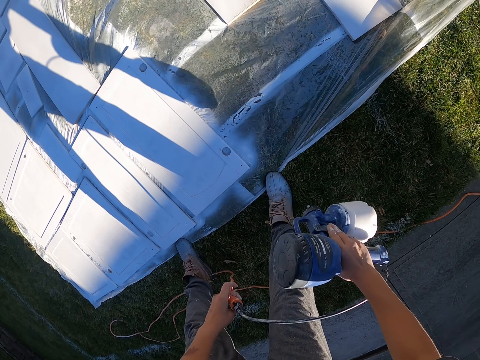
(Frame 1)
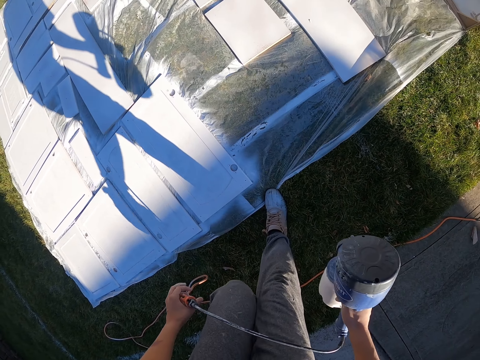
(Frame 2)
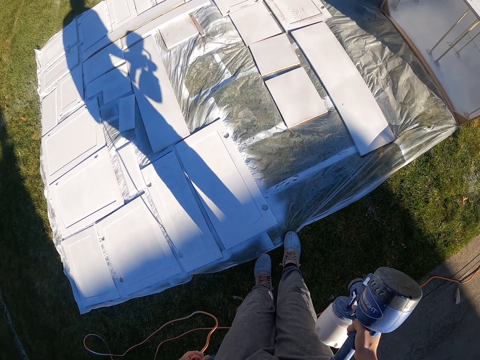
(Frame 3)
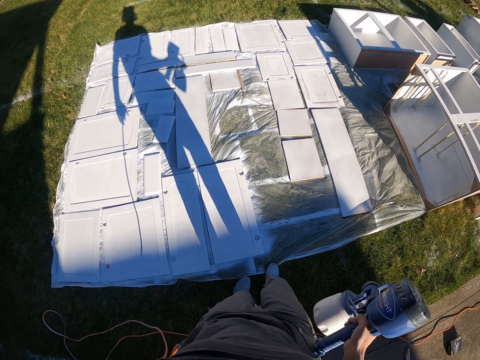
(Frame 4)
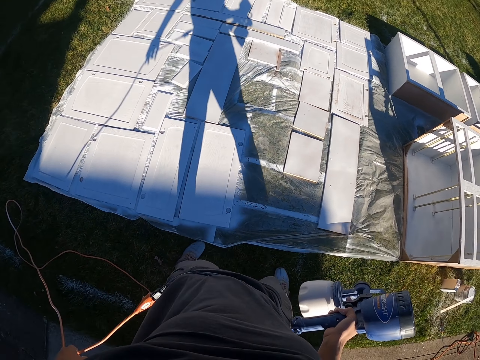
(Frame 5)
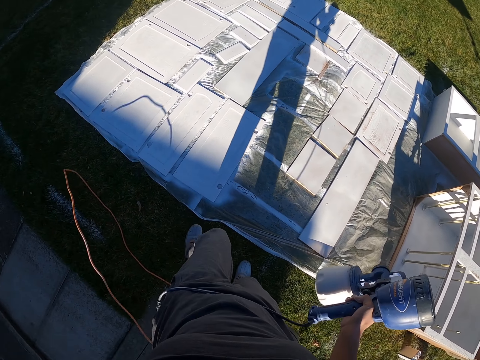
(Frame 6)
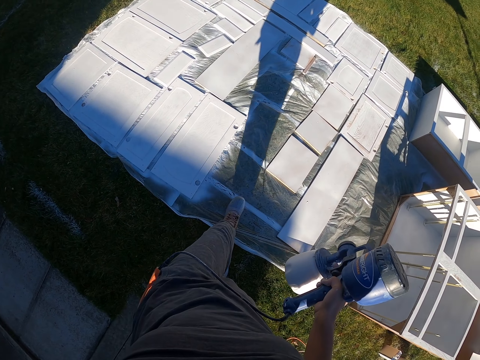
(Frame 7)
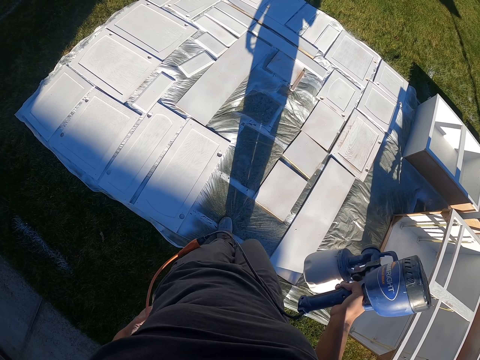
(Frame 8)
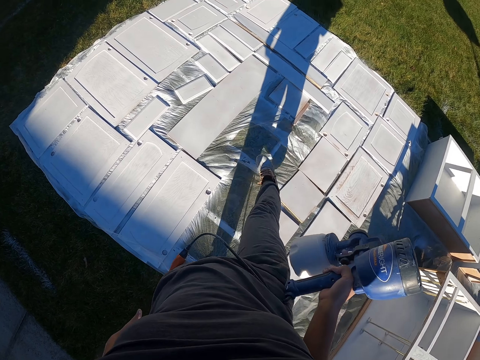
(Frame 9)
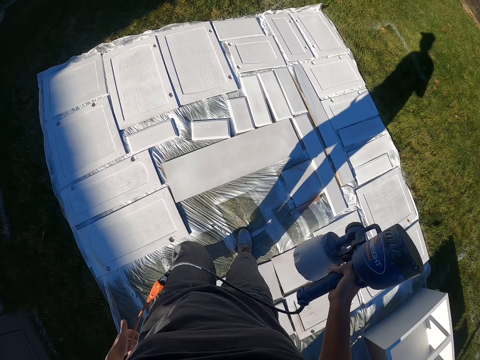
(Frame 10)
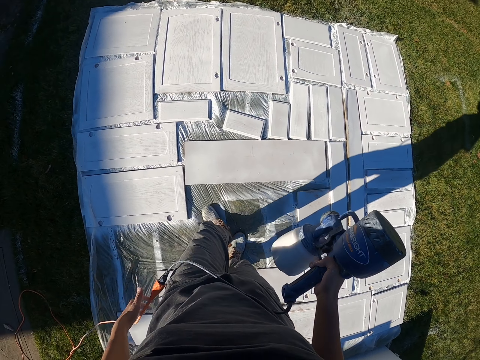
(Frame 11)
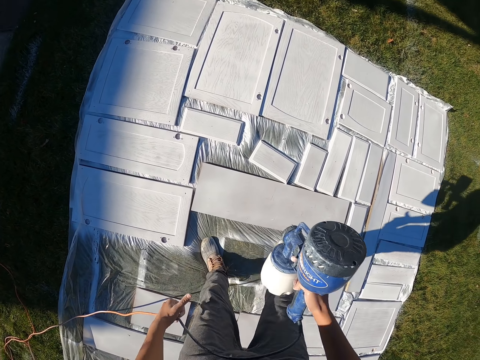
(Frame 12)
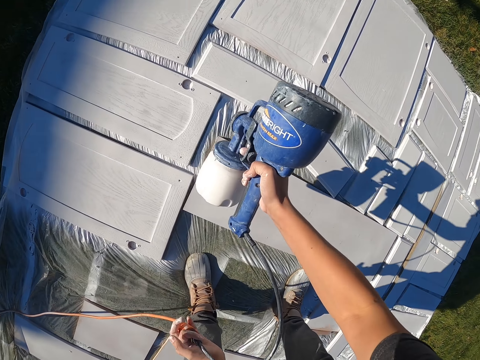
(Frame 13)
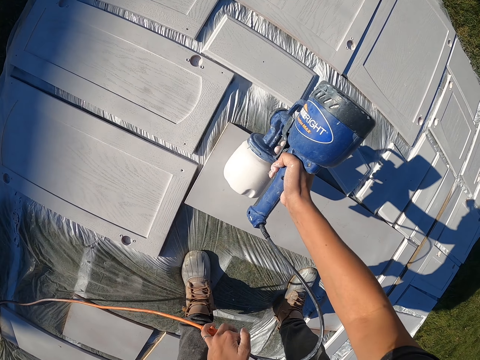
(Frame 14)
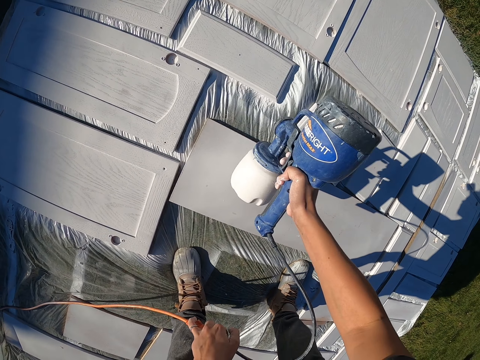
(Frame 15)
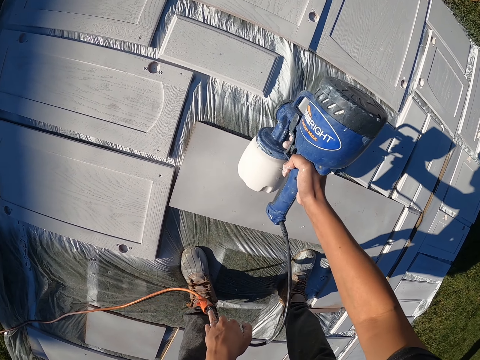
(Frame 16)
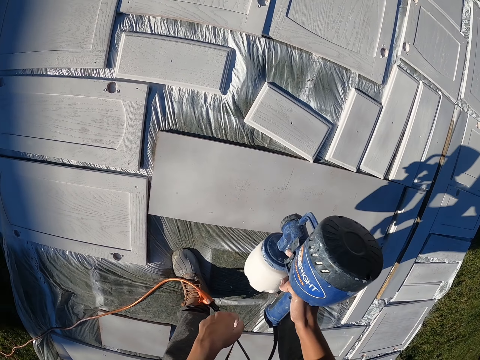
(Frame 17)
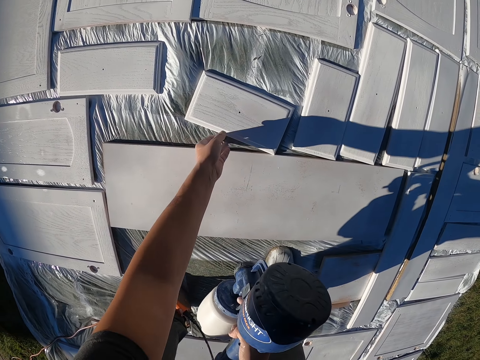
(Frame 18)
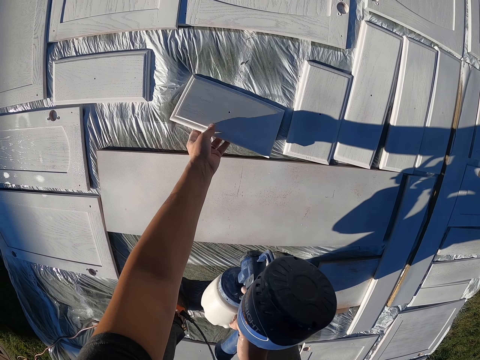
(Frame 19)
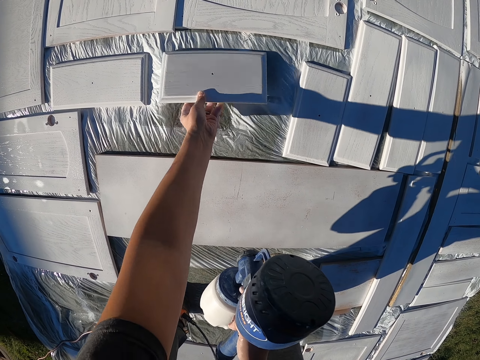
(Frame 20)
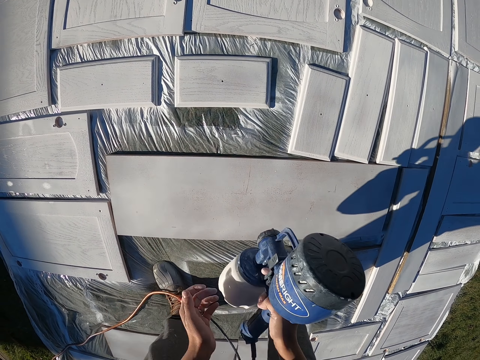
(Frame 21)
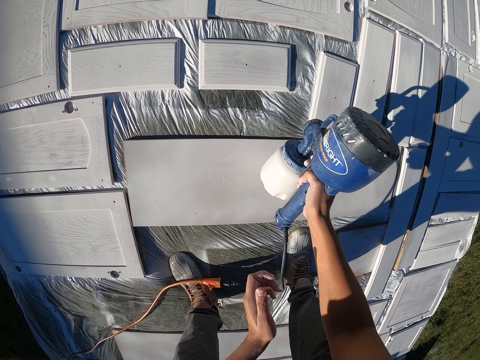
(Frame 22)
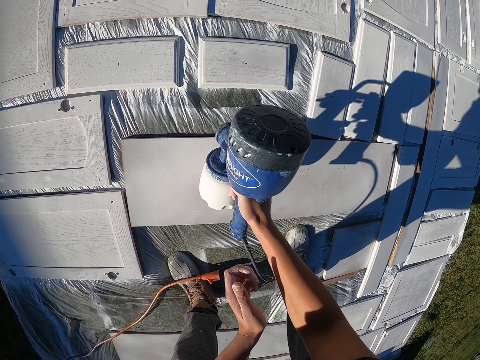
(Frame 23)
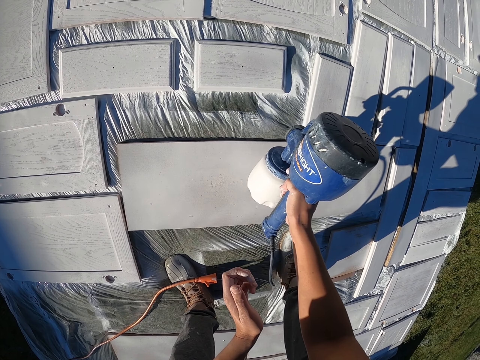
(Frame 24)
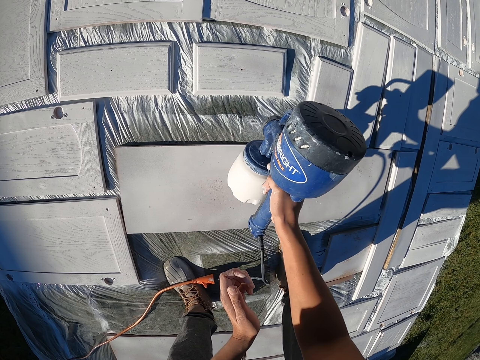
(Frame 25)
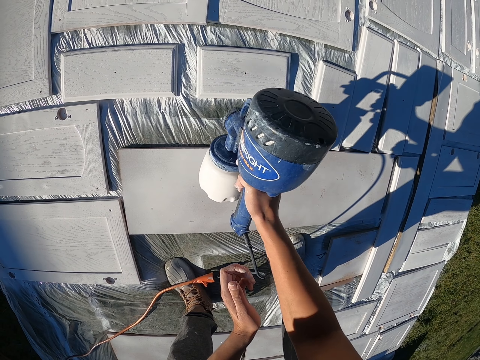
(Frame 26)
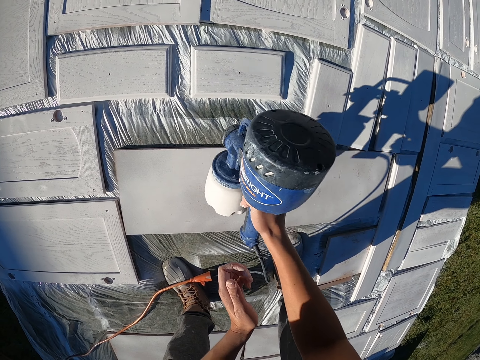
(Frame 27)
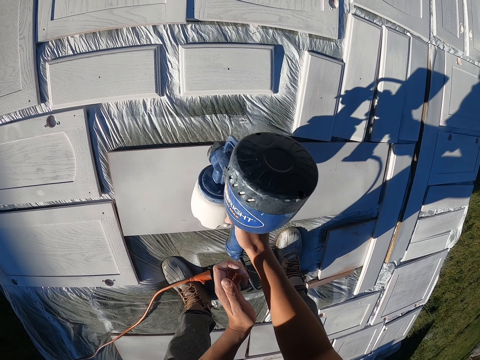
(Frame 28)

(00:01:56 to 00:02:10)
The camera wearer walks around. They move to other boards. They paint the boards with a sander machine. They pick a piece of wood, place the piece of wood on the nylon paper and spray on the wood surface.

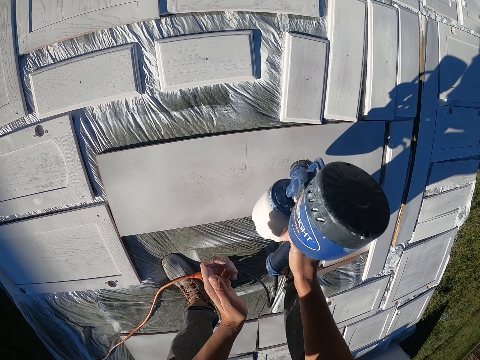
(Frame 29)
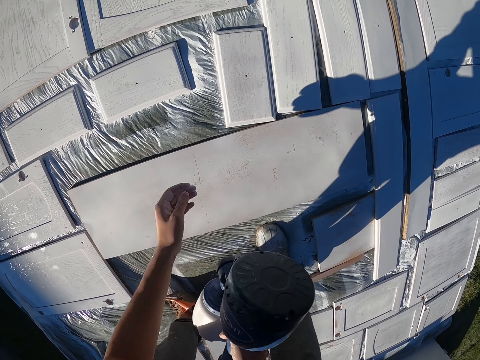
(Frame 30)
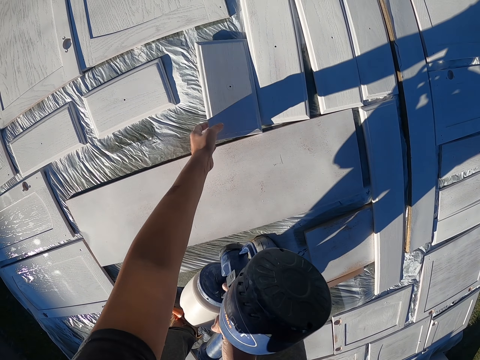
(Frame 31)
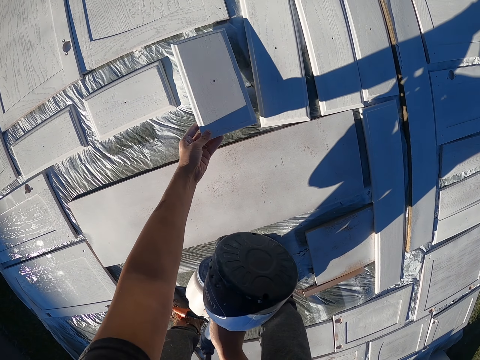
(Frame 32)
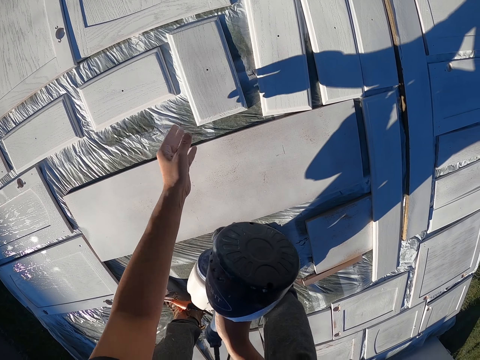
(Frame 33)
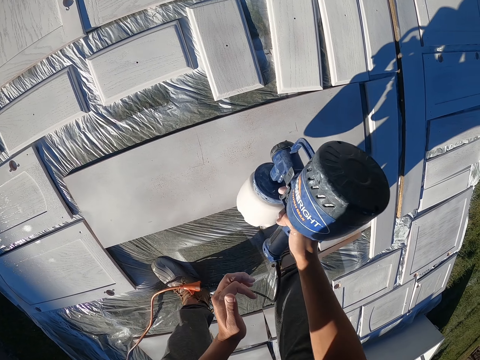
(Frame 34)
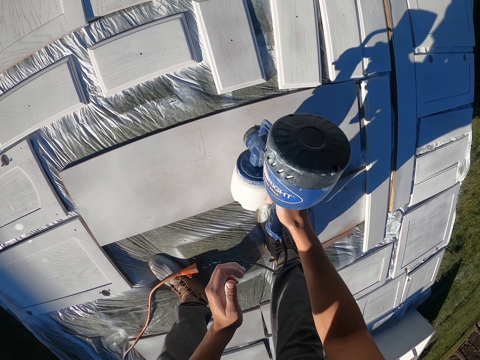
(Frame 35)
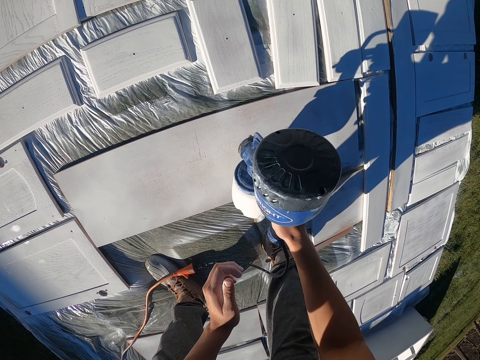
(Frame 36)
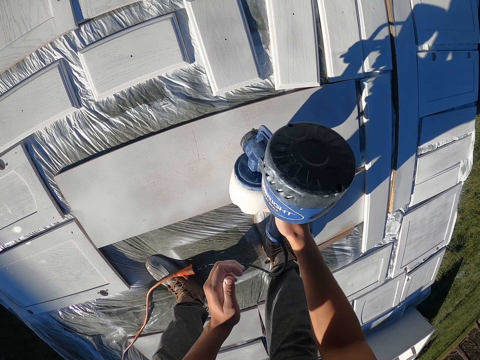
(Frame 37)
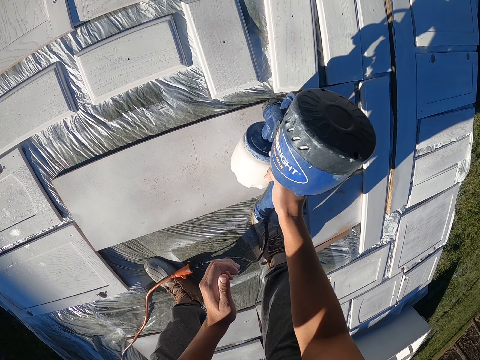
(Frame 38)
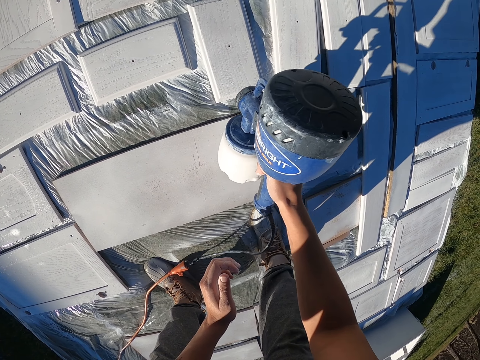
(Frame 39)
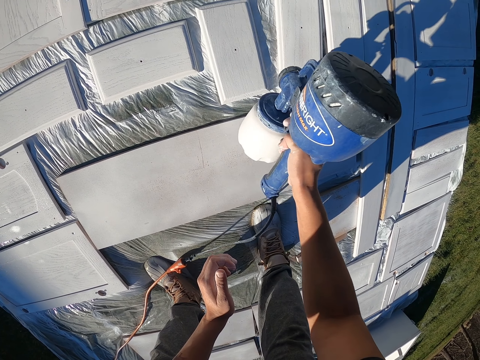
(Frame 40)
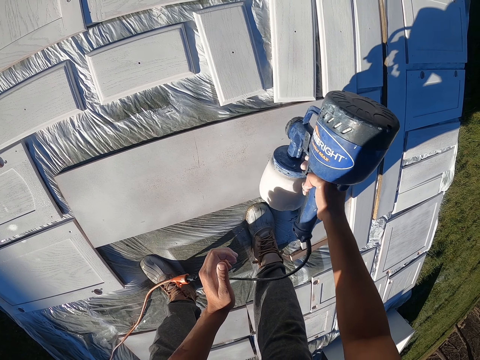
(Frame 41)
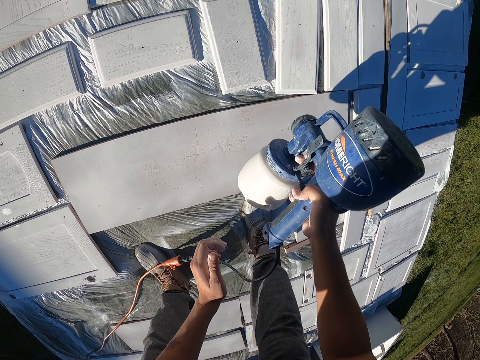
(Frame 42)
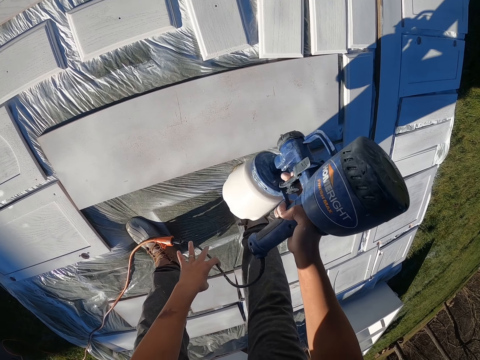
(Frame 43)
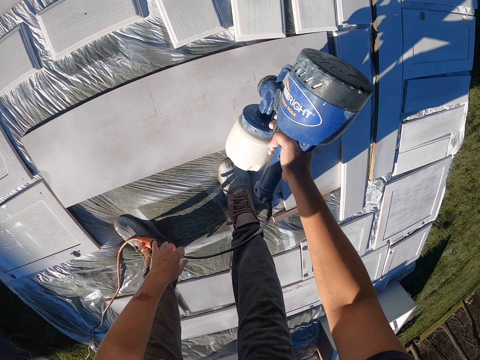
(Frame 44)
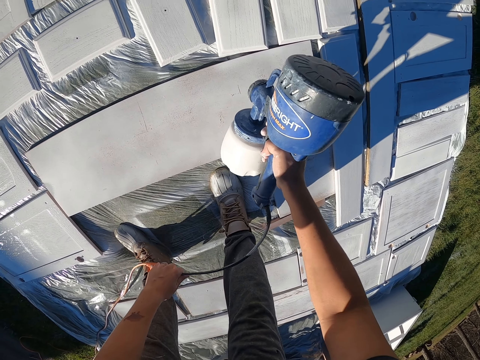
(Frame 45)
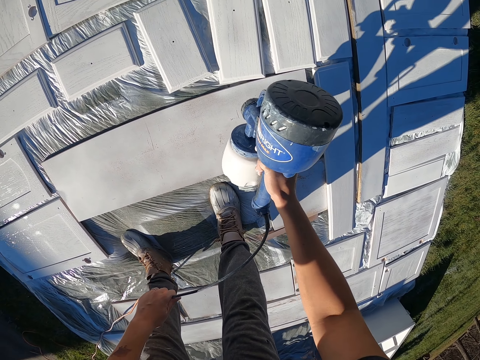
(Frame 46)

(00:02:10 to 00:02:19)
The camera wearer picks up a piece of wood. They place the piece of wood on the nylon paper. They spray on the wood surface.

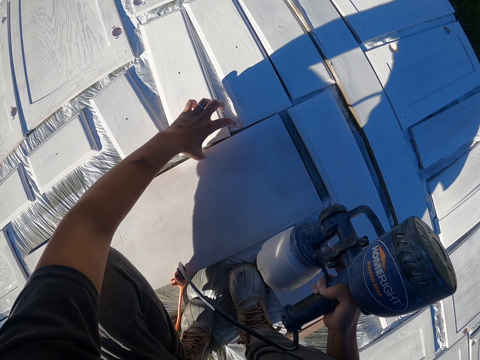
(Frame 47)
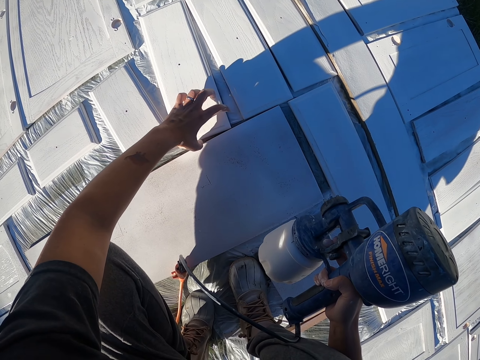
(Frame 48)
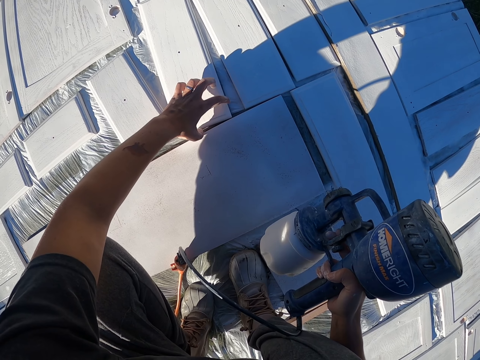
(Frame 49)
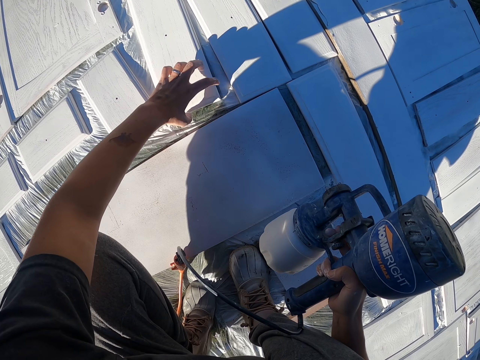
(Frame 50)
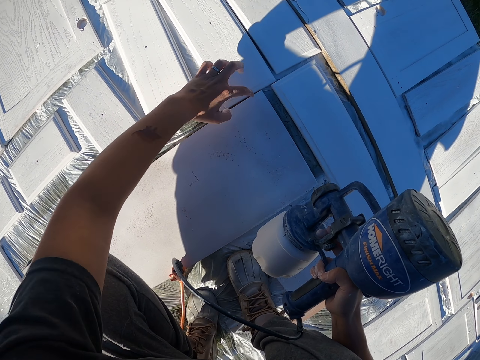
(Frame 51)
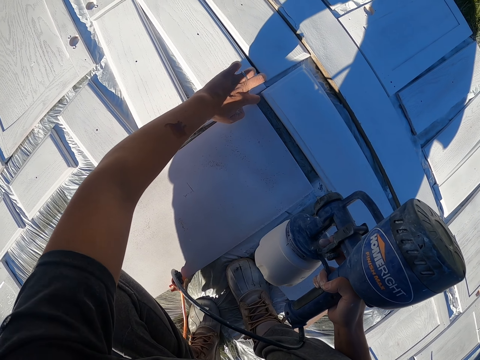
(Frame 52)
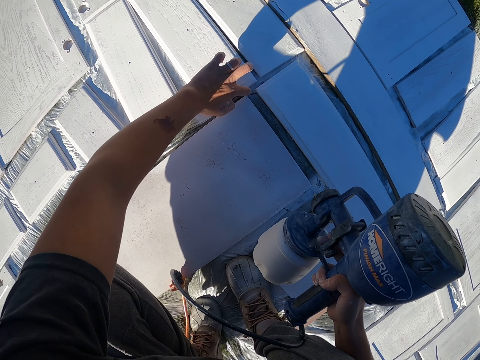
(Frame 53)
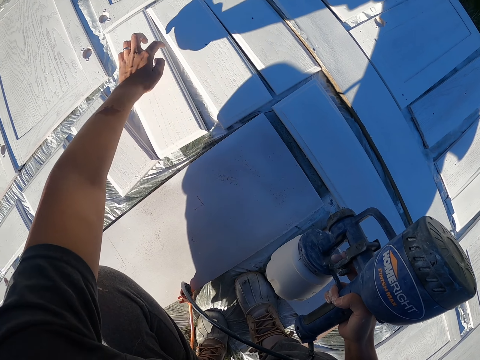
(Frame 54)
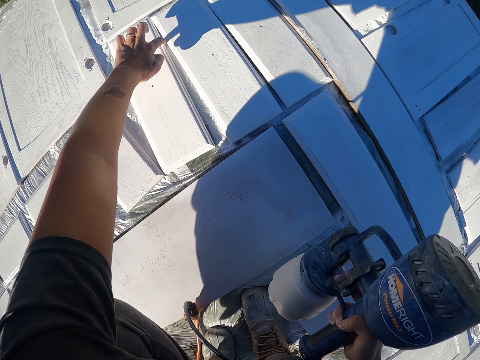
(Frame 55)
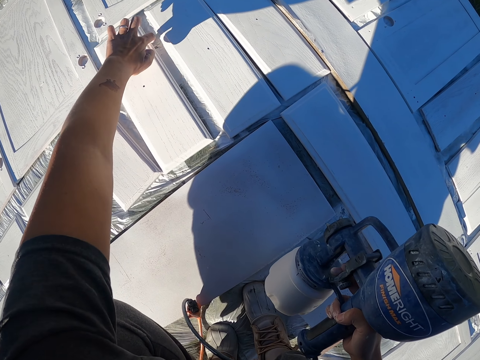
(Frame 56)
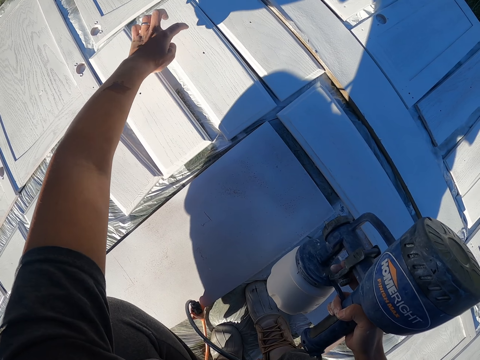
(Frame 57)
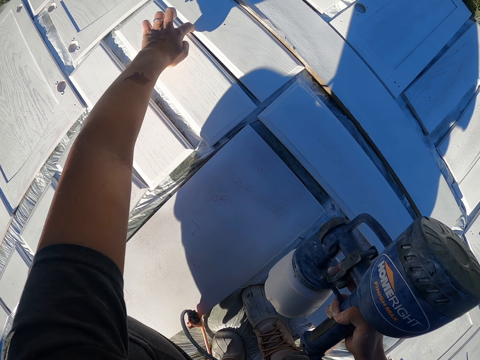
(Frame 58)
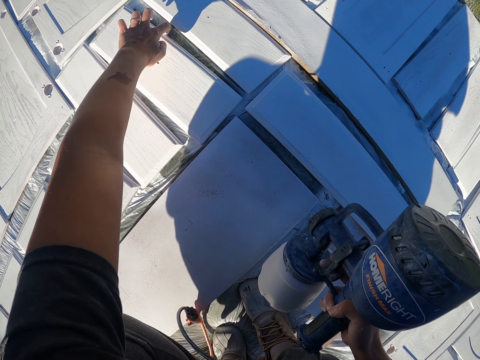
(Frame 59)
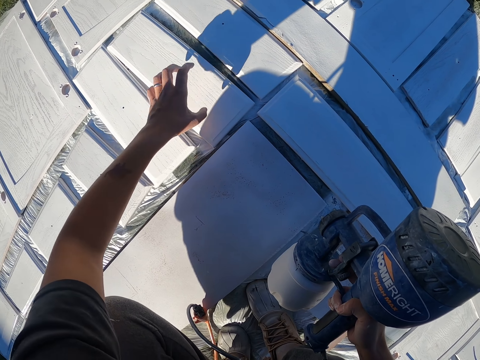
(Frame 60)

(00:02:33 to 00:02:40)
The camera wearer moves pieces of wood on the nylon paper.
